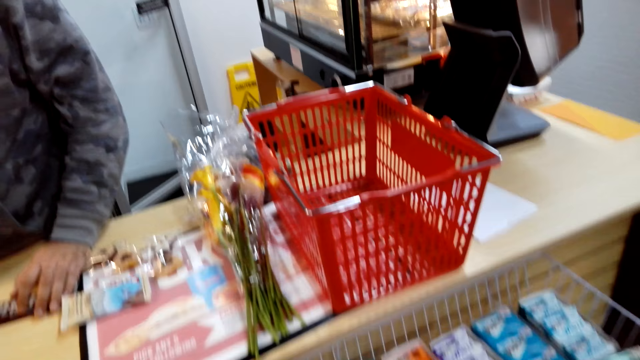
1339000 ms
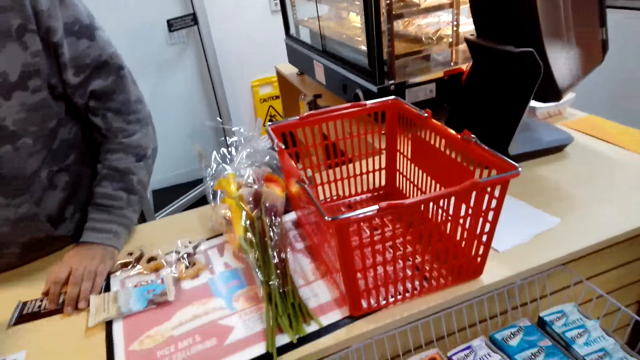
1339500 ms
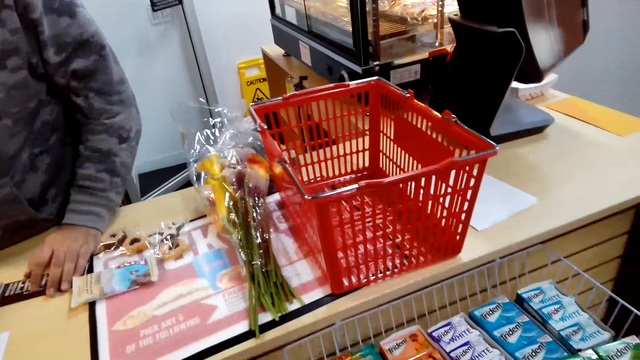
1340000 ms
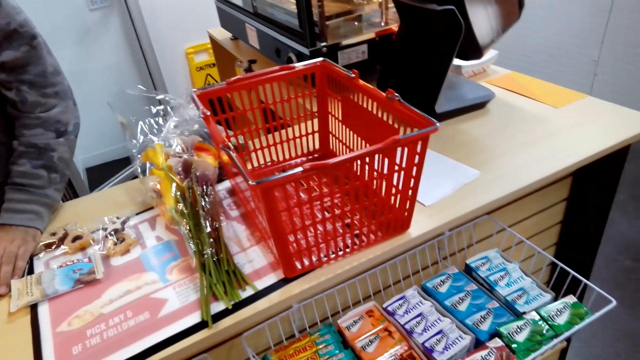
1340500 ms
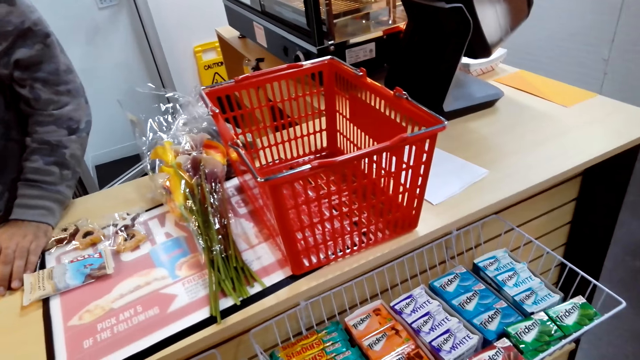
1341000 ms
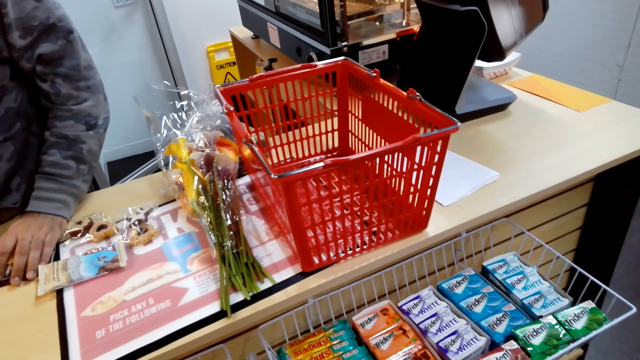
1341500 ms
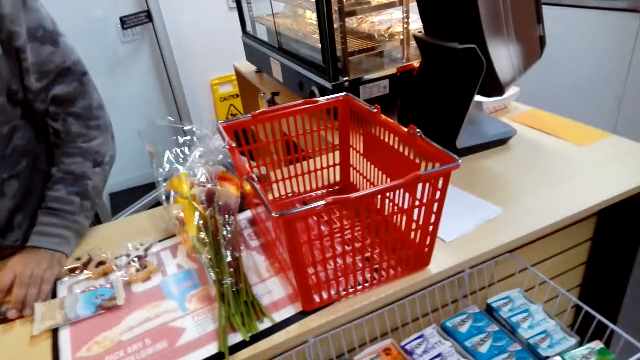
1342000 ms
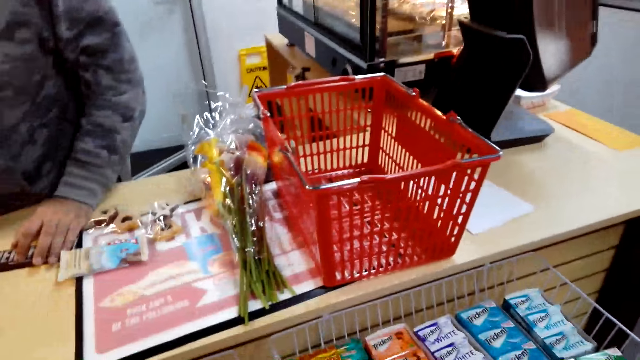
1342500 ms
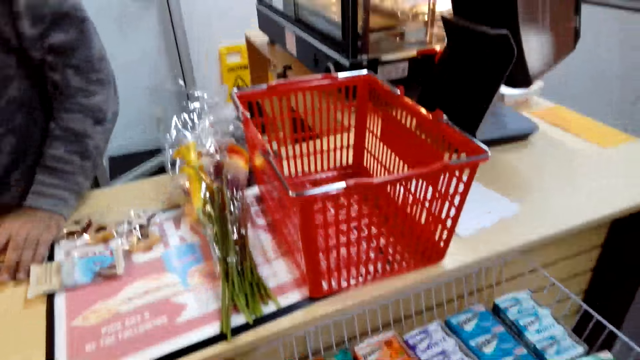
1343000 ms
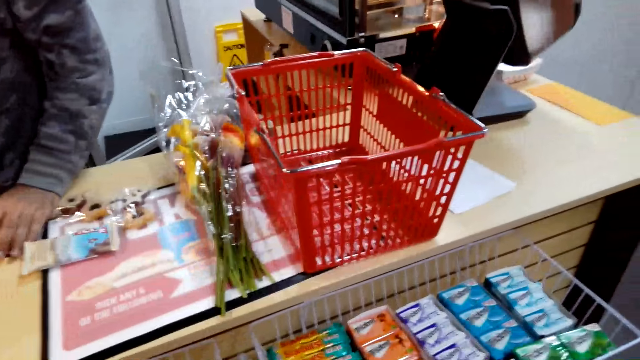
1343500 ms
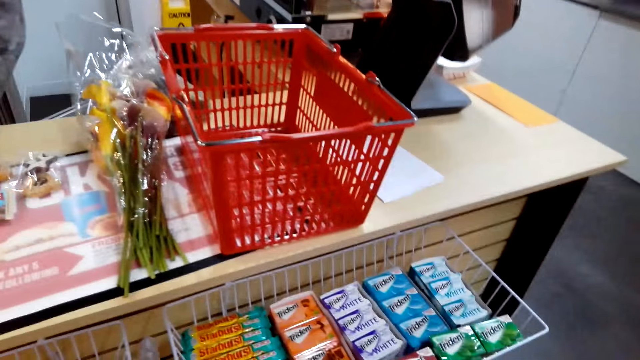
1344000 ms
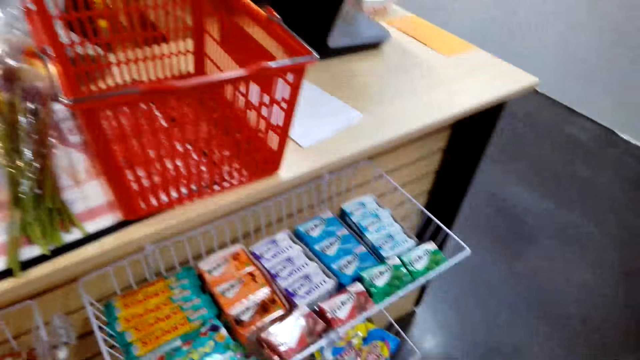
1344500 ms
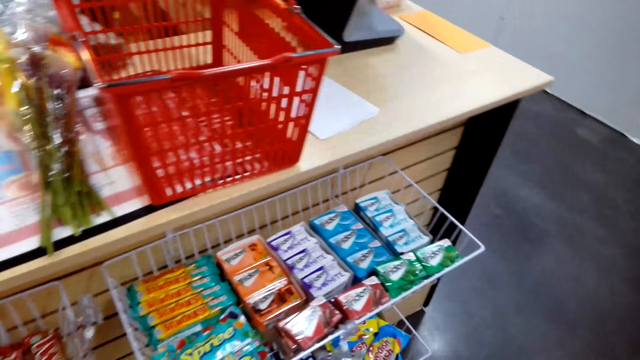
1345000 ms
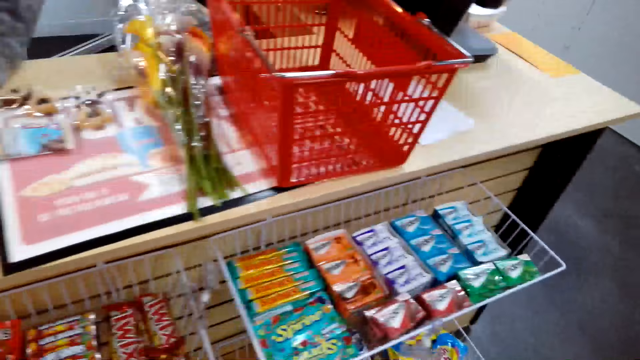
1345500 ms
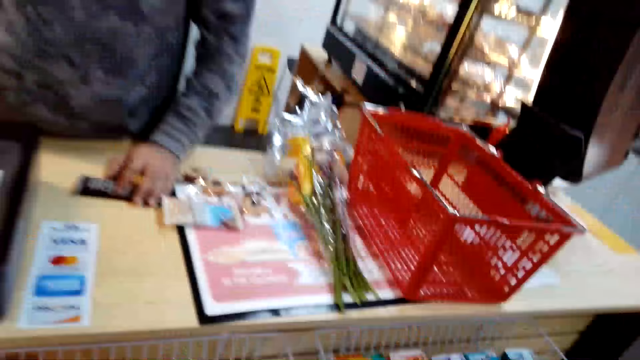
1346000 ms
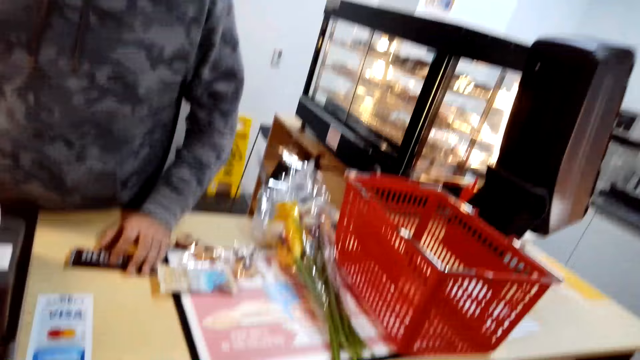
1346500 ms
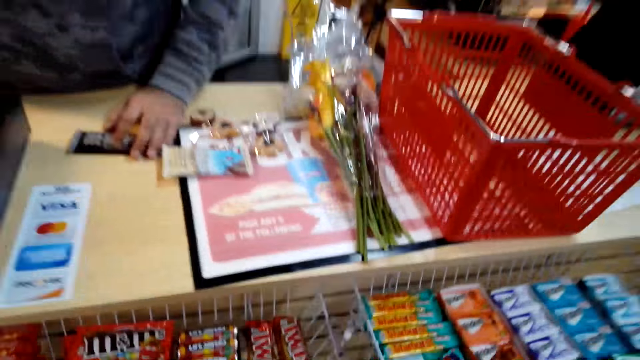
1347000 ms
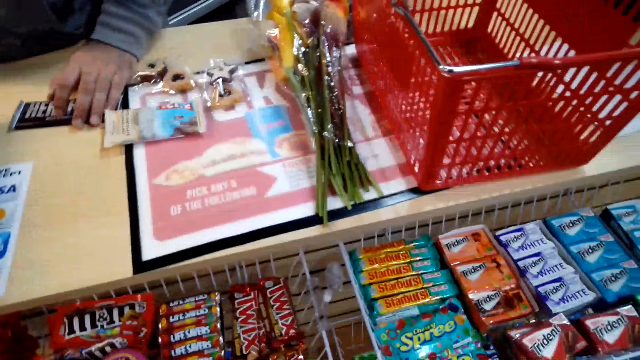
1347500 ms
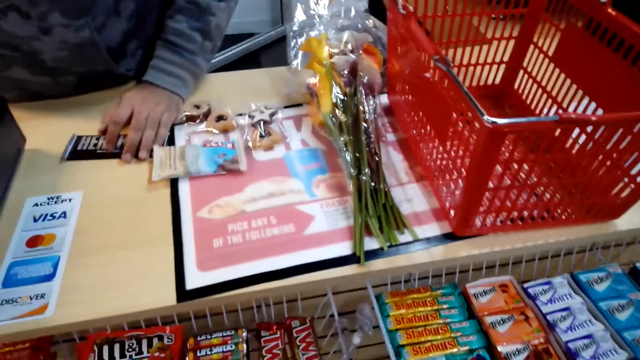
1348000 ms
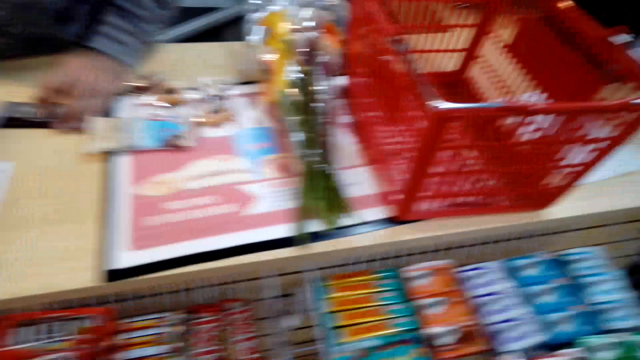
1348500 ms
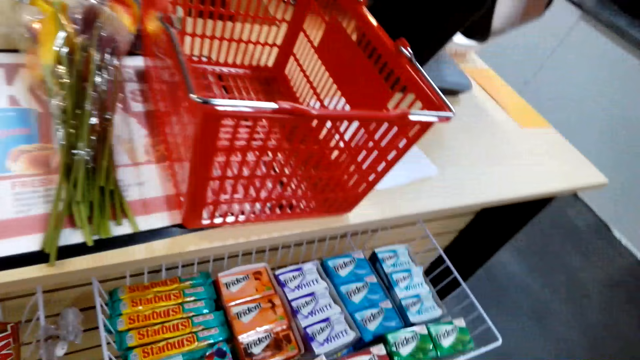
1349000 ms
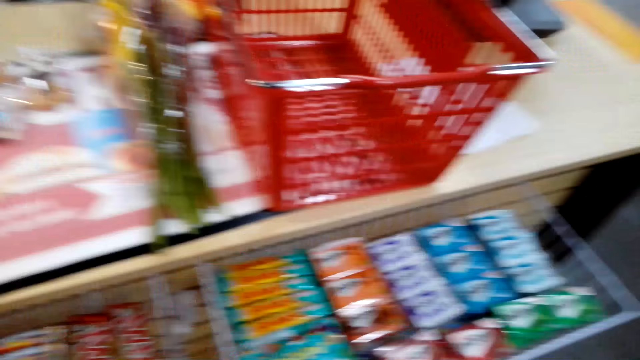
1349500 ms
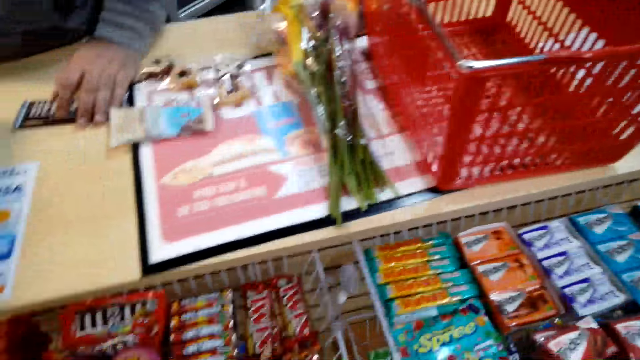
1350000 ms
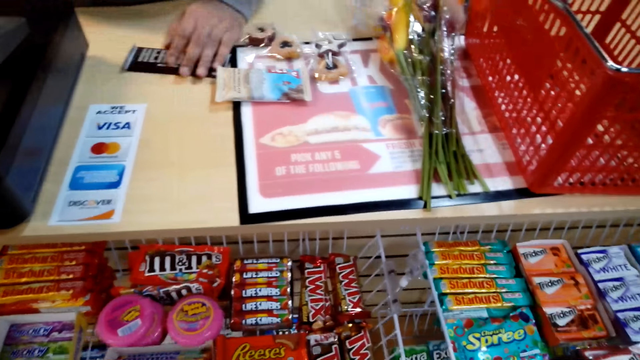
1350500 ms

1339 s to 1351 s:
The camera wearer talks to a person.

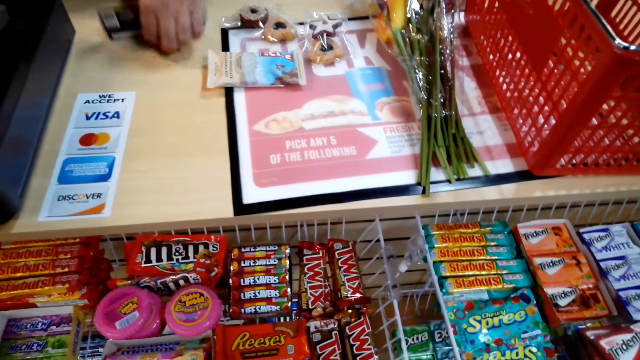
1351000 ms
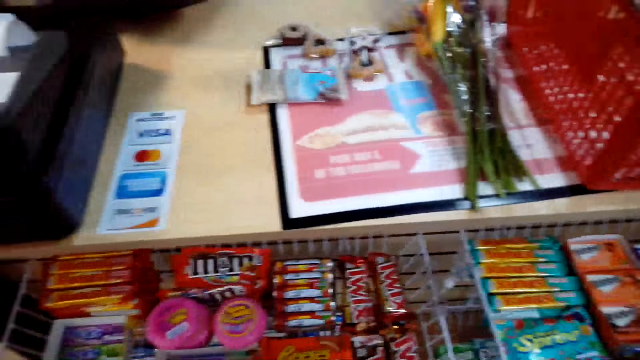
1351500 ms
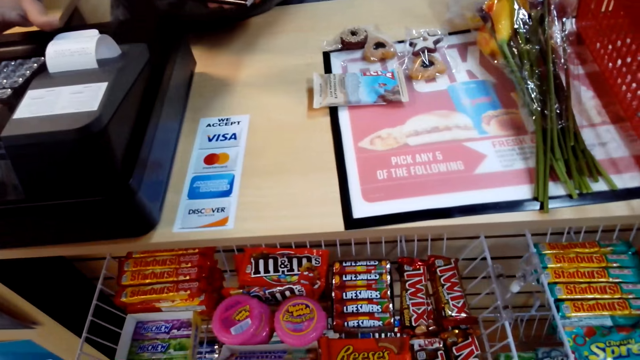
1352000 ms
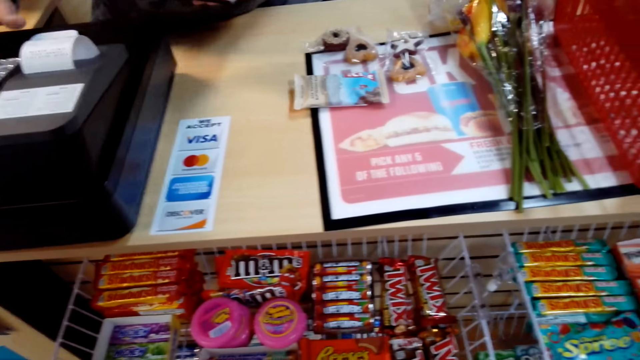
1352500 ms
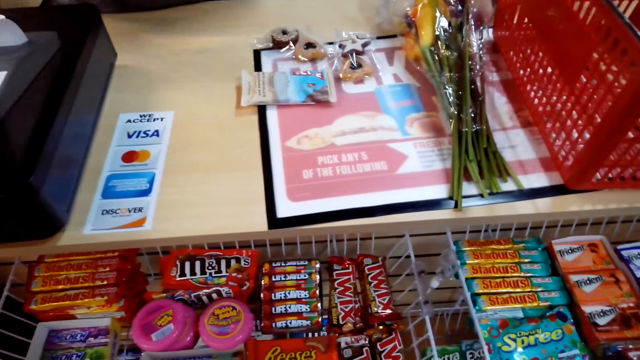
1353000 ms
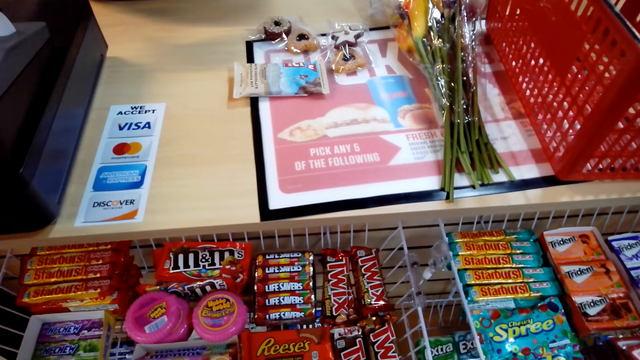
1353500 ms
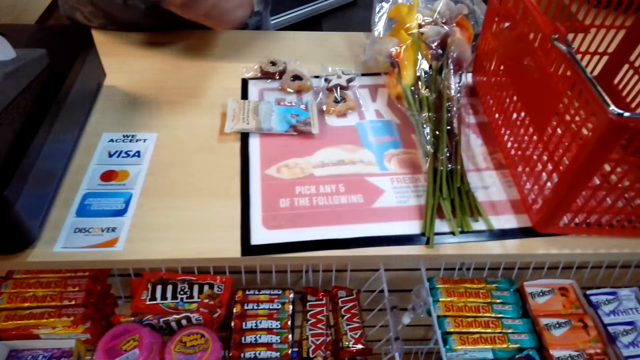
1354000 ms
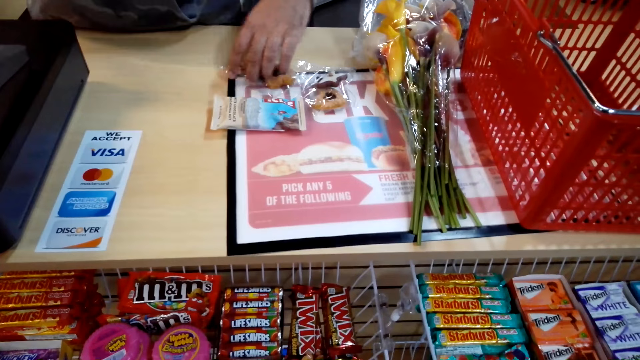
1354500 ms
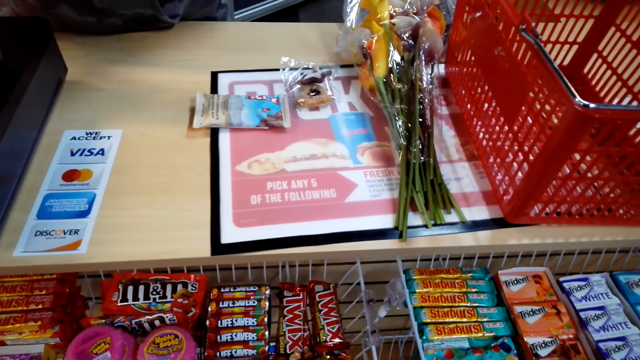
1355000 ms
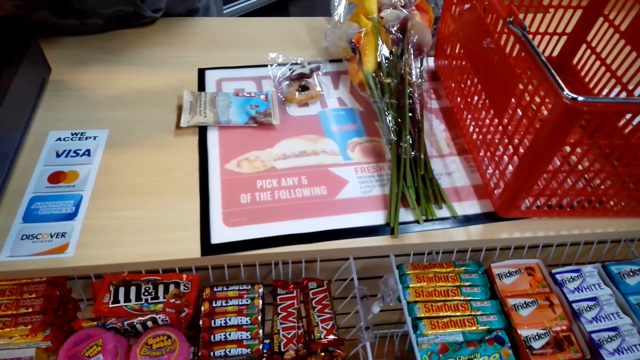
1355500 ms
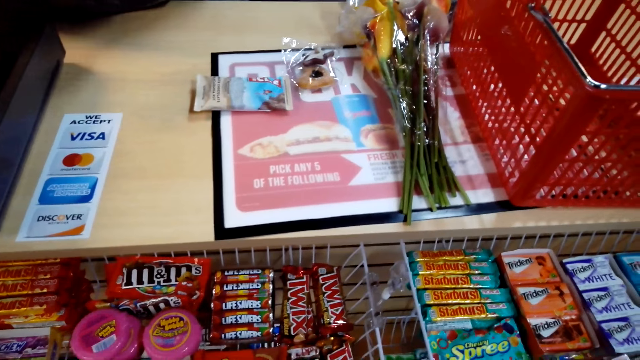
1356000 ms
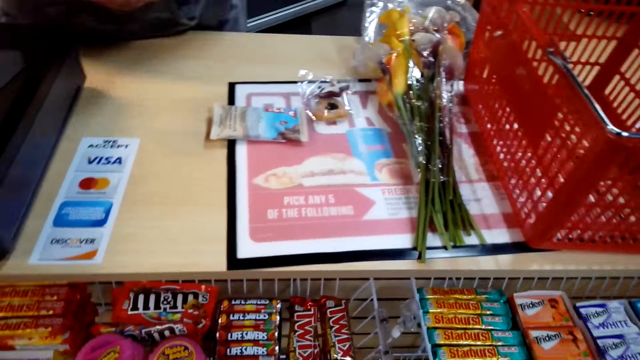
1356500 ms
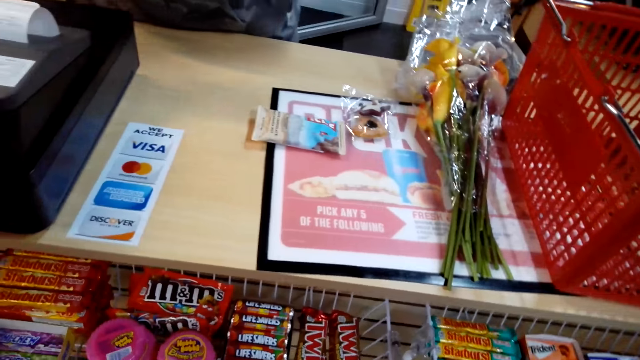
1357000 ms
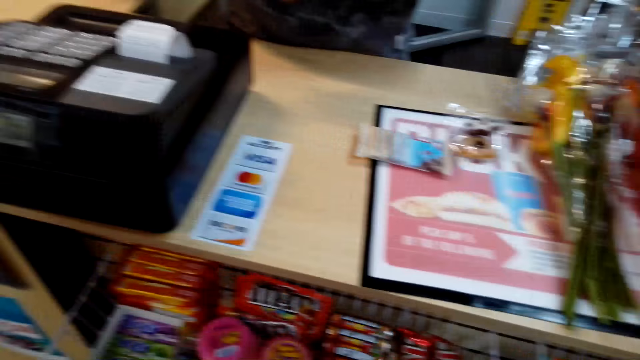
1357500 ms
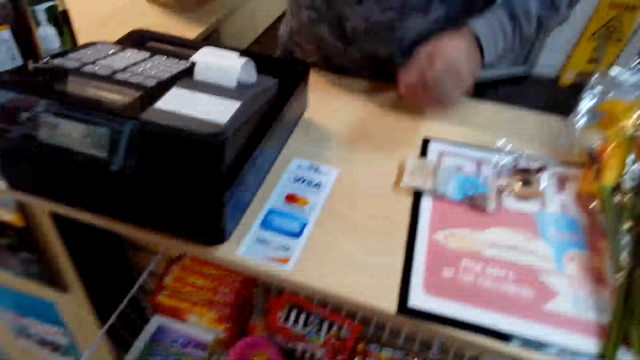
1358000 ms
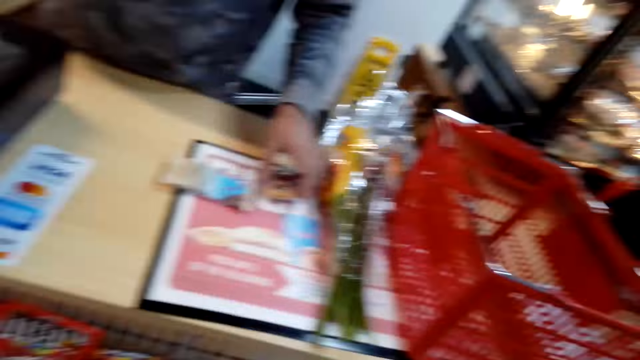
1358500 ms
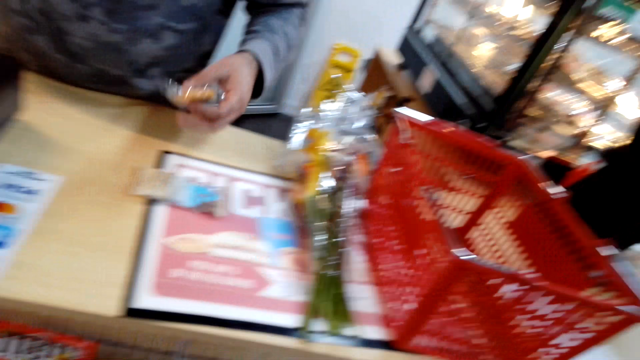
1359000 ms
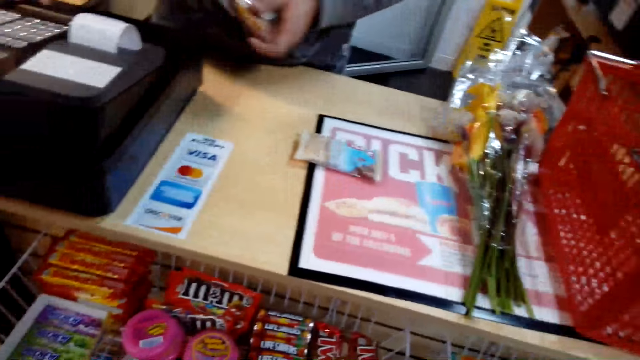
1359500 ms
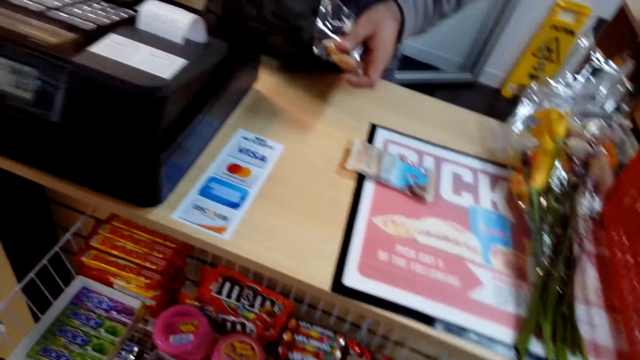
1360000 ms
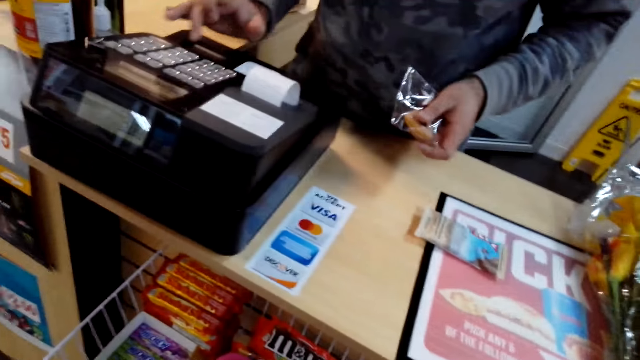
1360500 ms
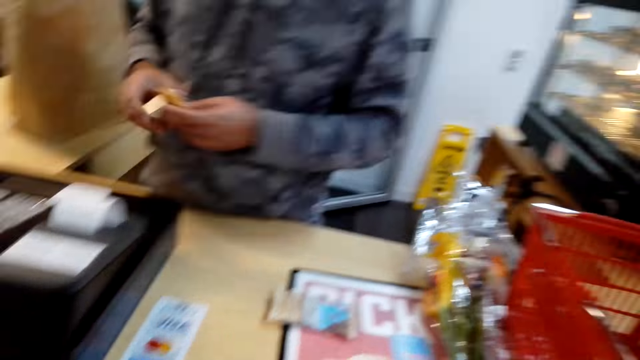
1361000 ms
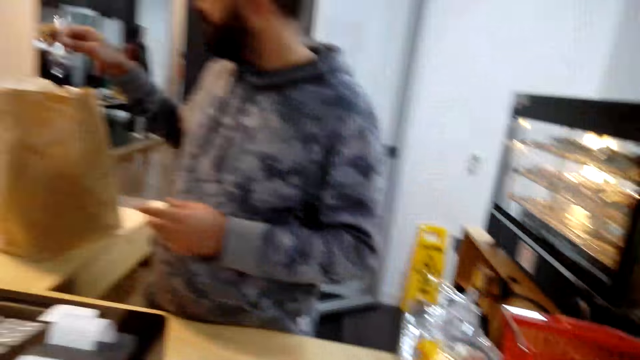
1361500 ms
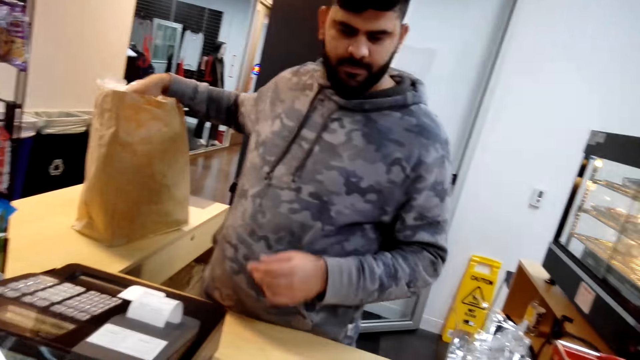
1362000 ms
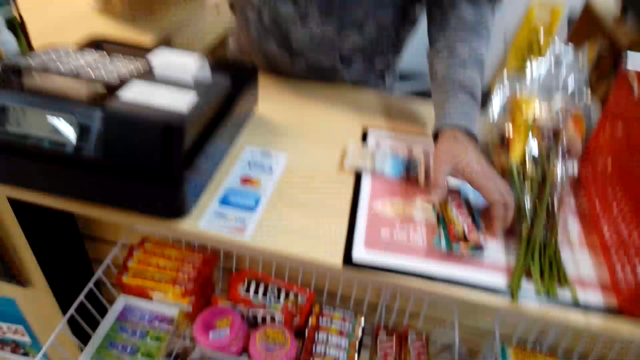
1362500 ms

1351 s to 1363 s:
A person grabs the cookie.
